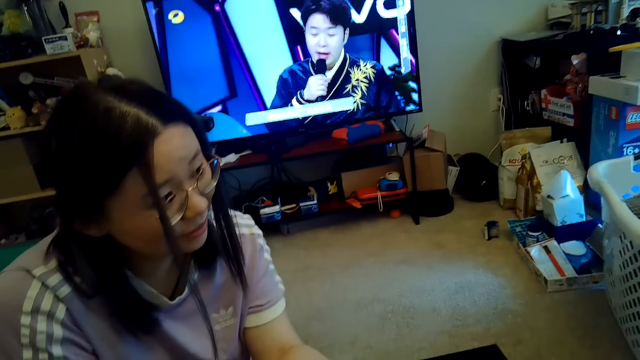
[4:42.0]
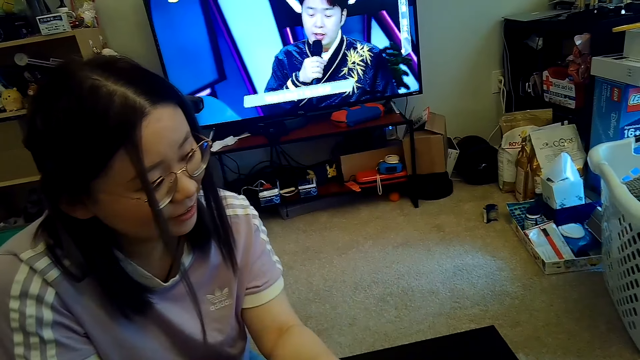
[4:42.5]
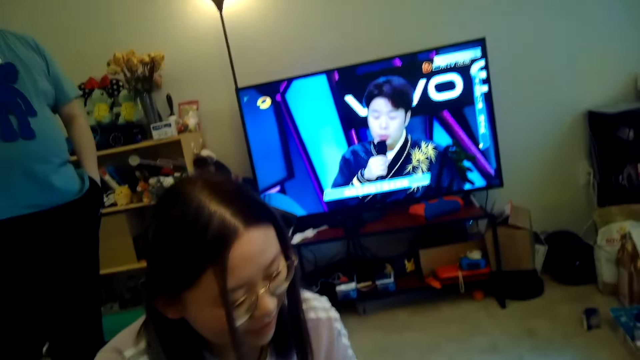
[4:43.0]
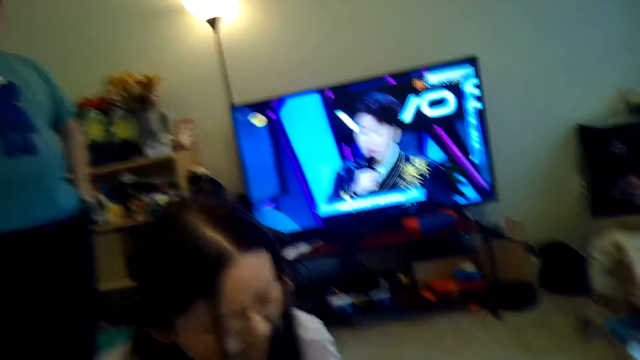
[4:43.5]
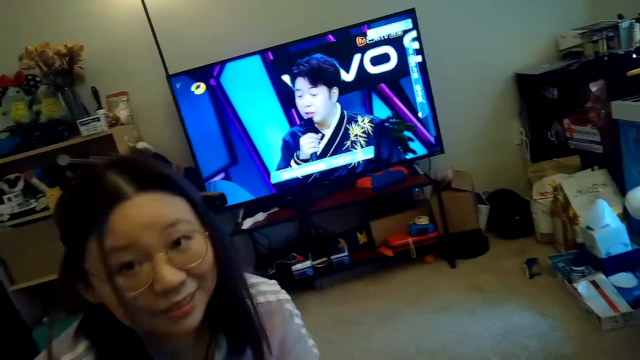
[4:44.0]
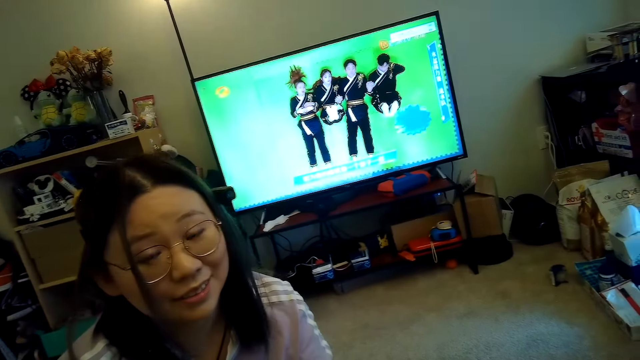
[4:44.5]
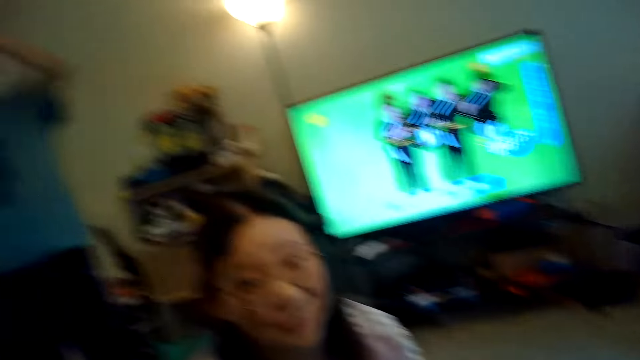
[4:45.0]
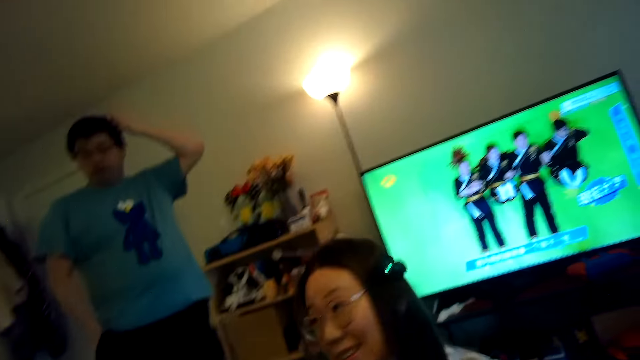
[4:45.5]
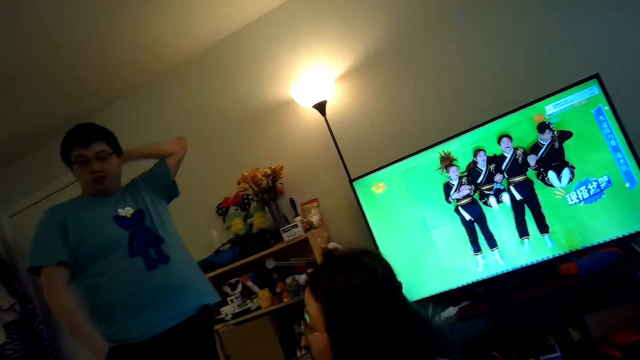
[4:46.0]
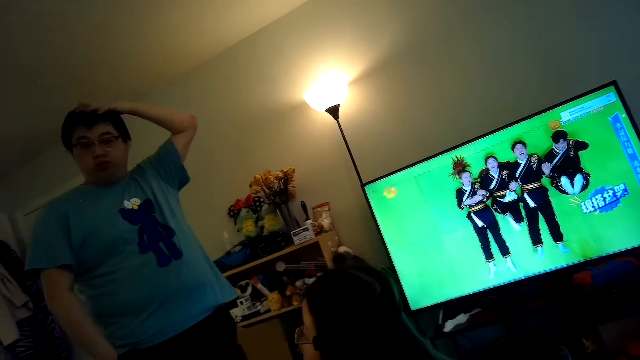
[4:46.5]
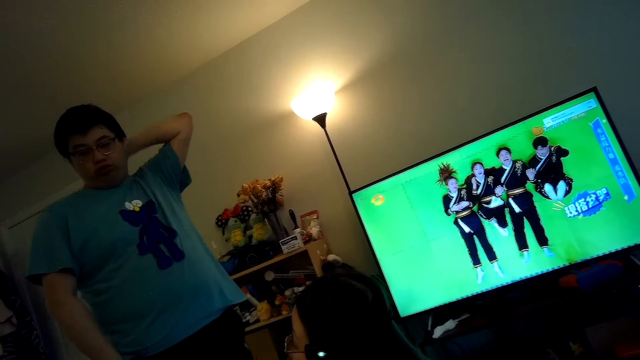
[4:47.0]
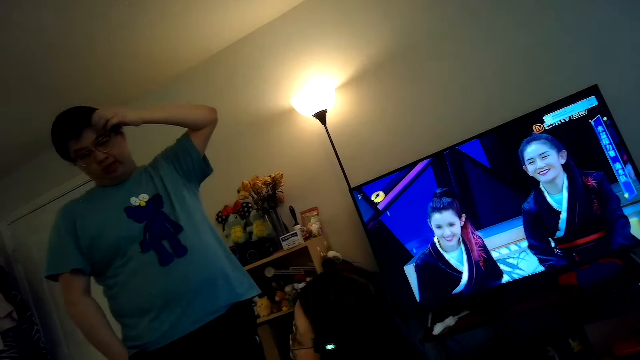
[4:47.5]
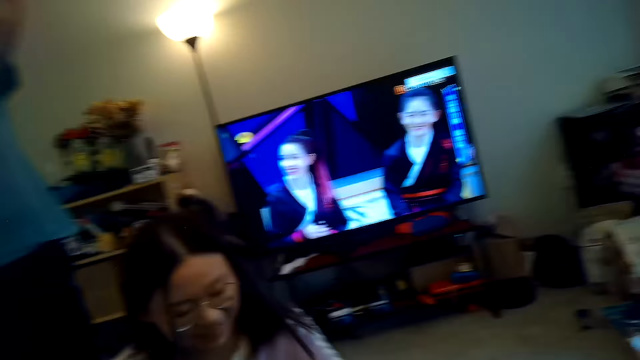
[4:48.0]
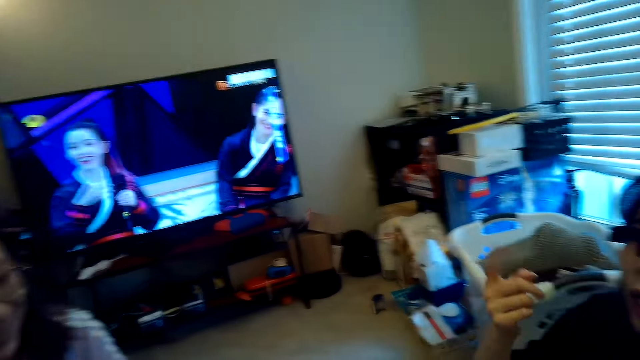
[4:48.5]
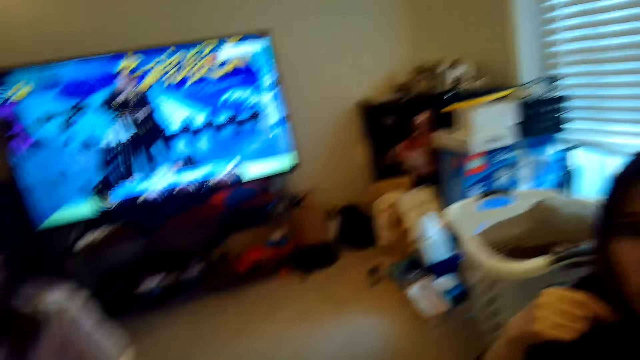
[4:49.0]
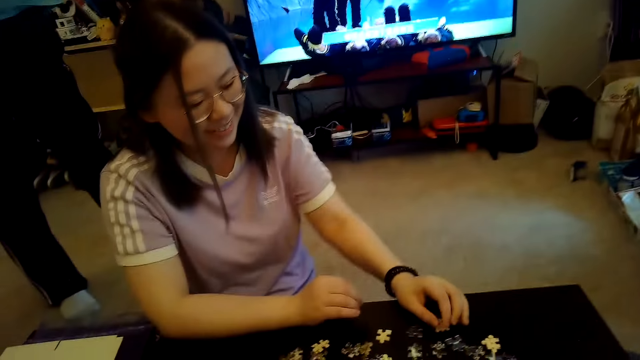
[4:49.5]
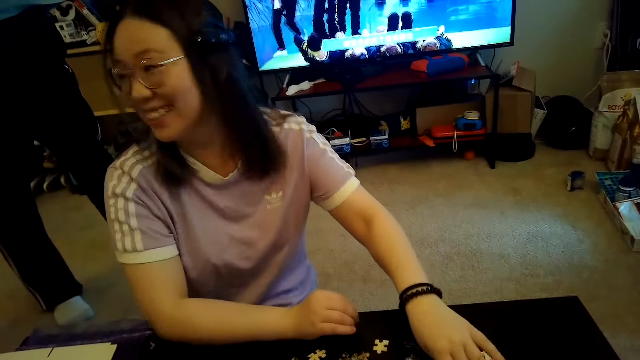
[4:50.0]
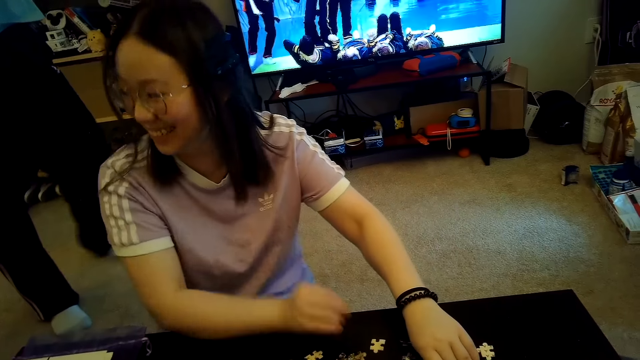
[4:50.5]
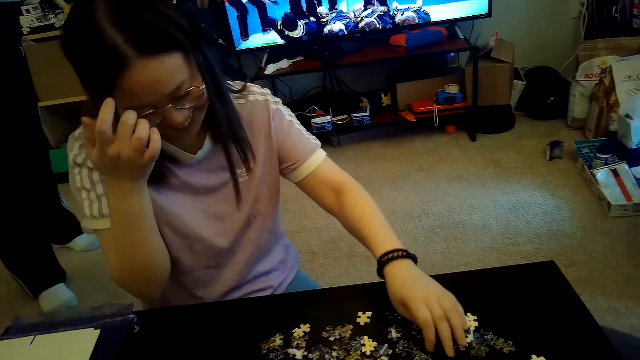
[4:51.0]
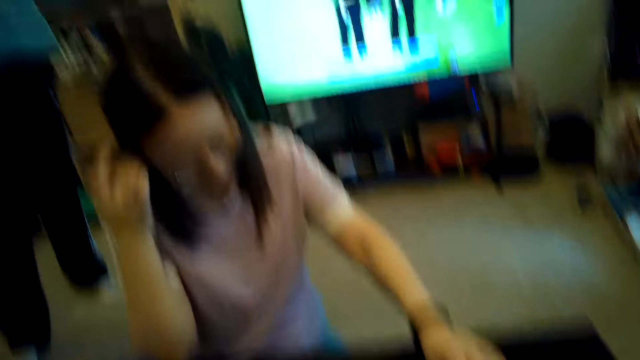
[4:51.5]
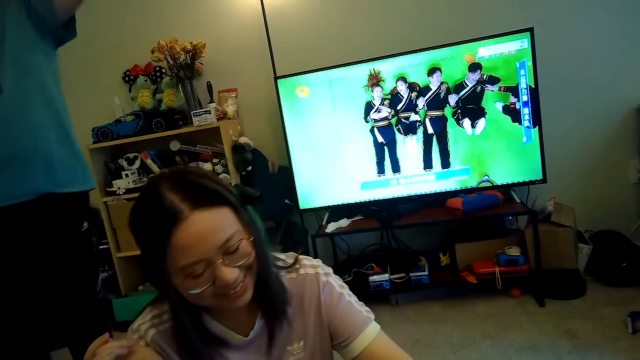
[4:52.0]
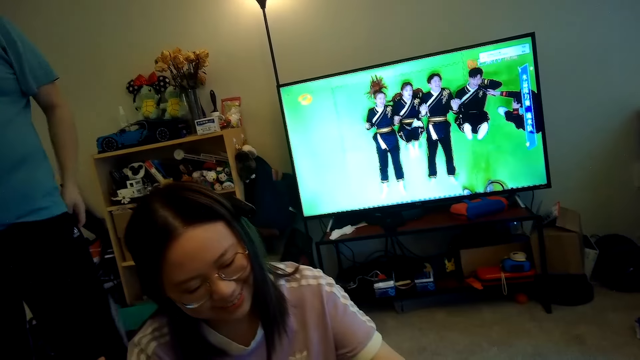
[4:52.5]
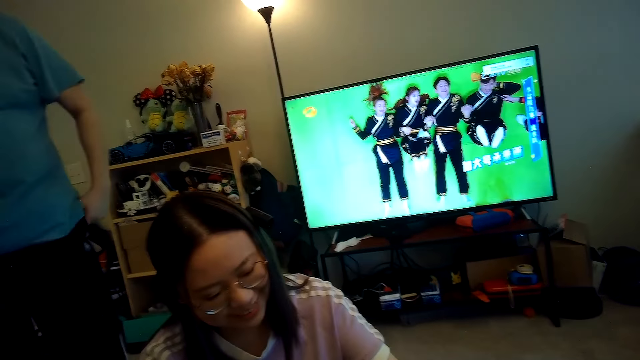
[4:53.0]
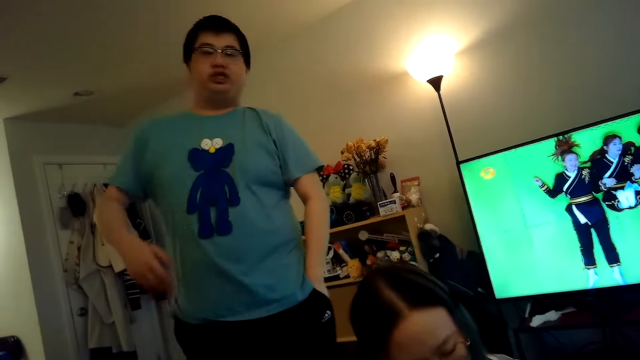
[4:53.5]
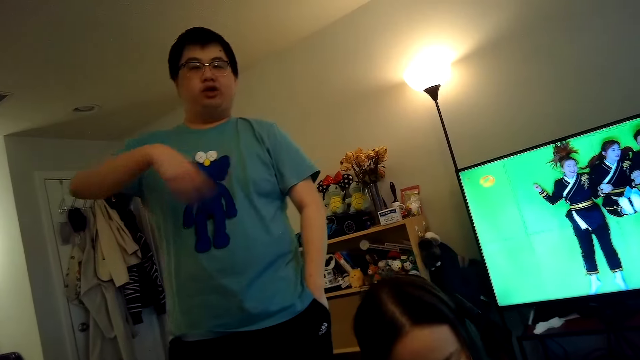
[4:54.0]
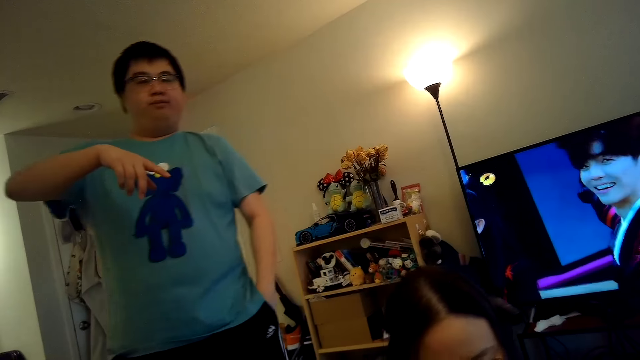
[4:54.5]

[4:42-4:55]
The camera wearer talks to them.

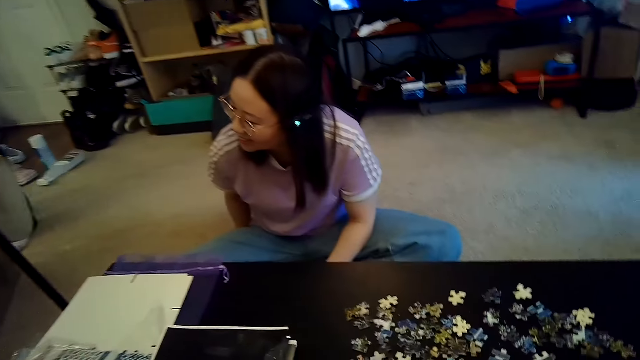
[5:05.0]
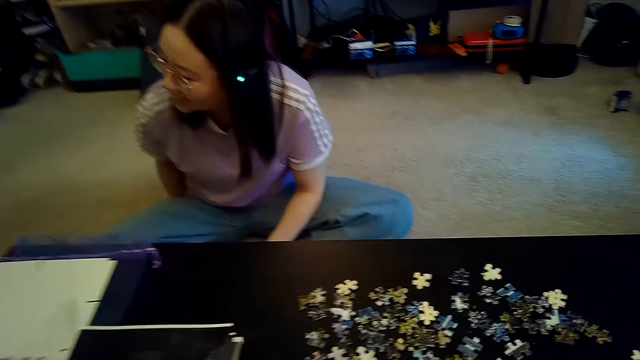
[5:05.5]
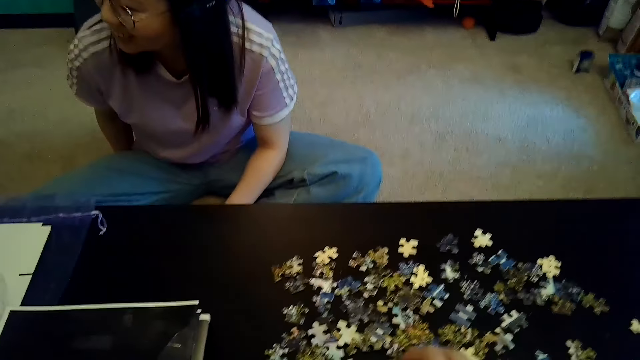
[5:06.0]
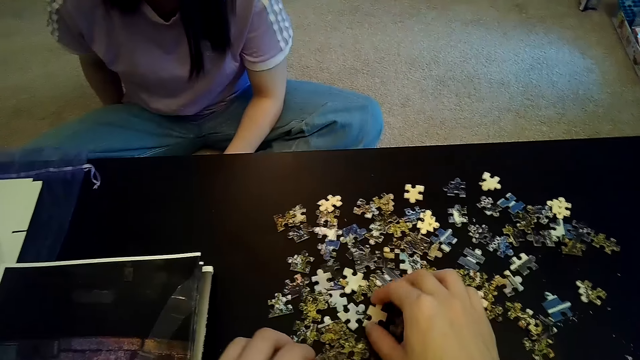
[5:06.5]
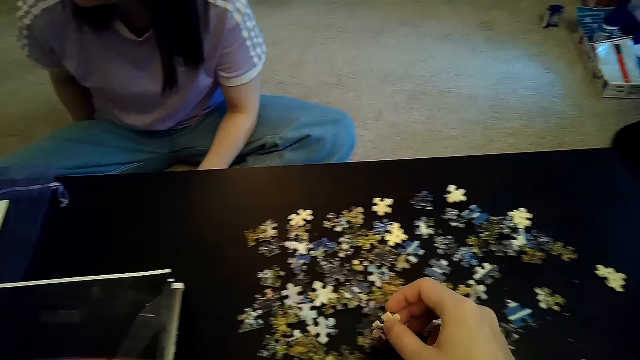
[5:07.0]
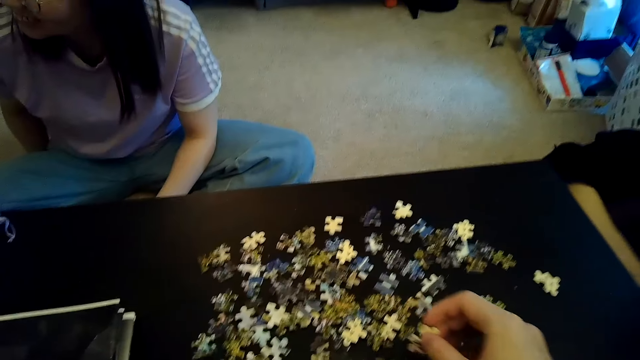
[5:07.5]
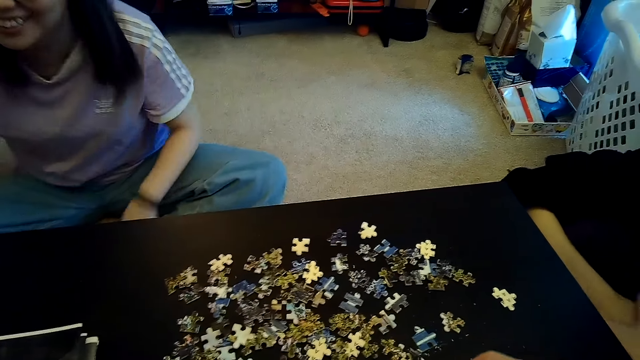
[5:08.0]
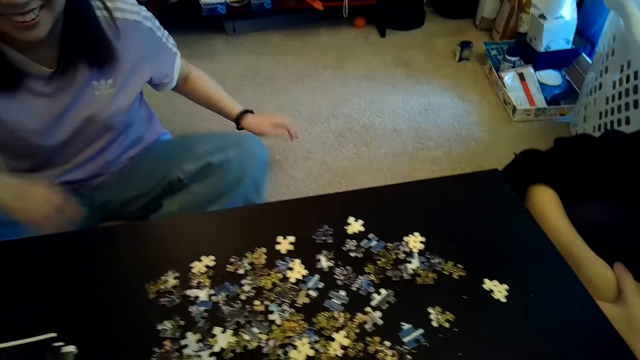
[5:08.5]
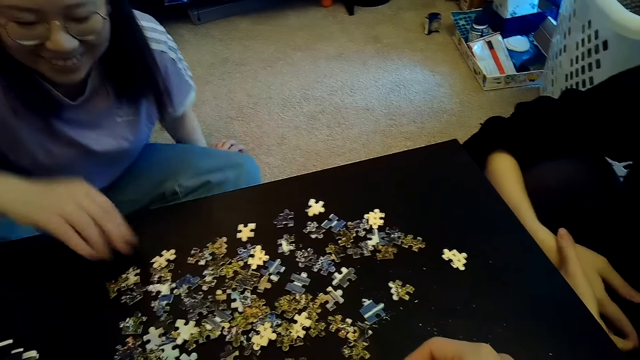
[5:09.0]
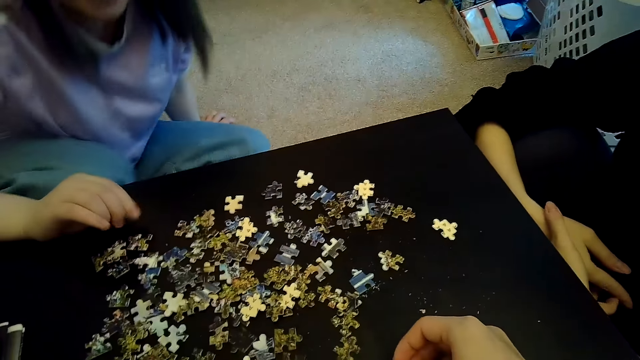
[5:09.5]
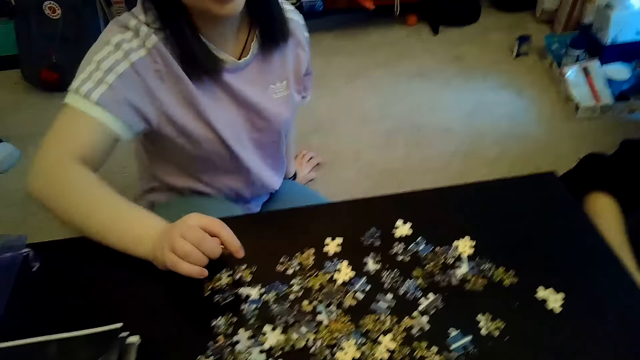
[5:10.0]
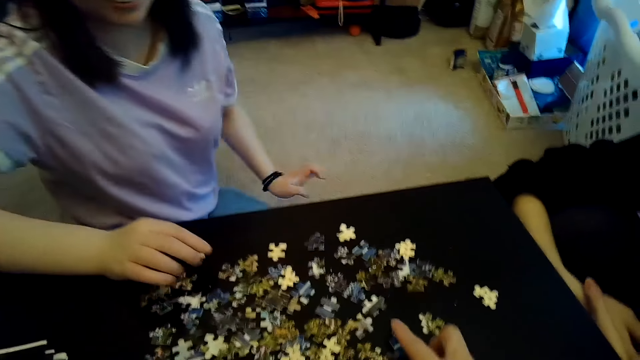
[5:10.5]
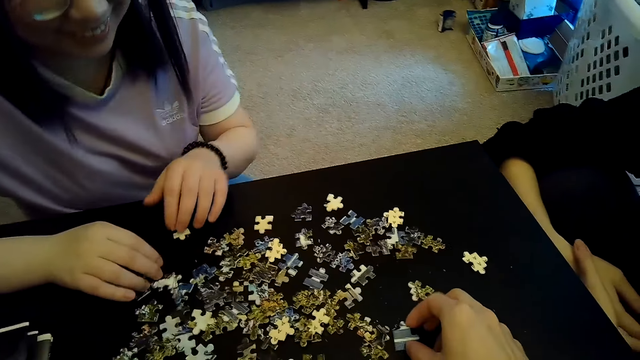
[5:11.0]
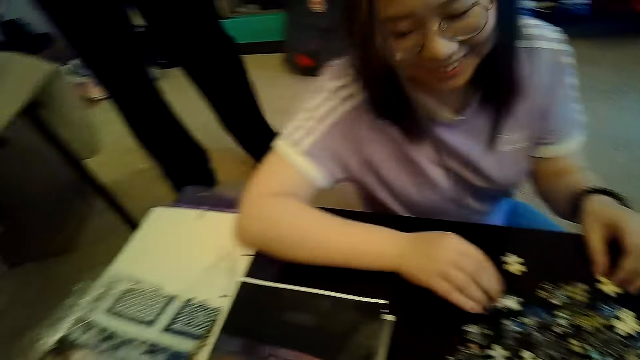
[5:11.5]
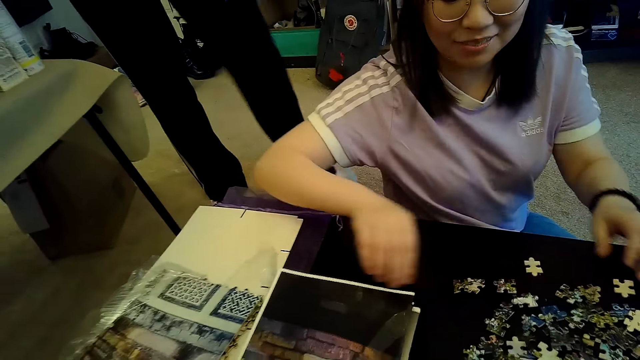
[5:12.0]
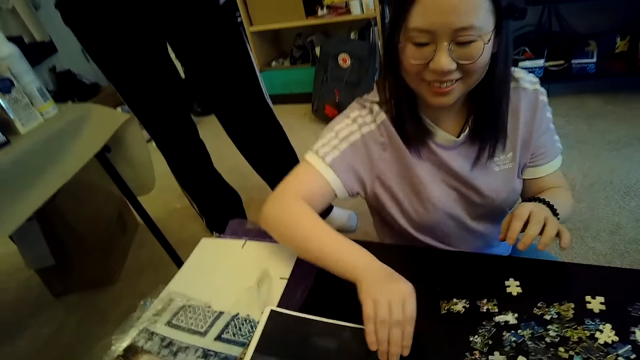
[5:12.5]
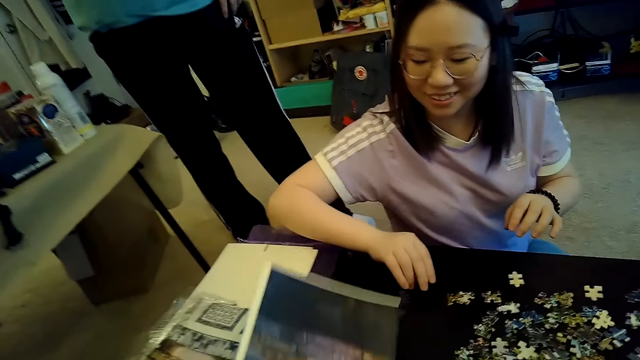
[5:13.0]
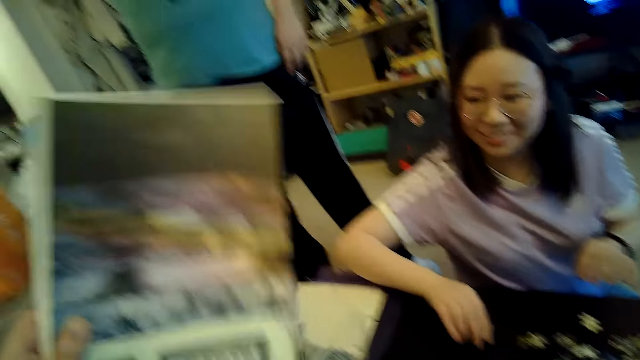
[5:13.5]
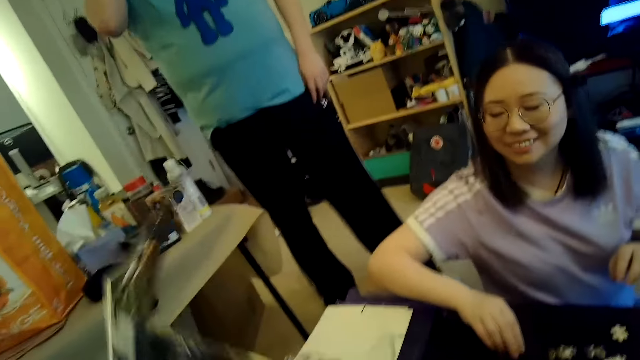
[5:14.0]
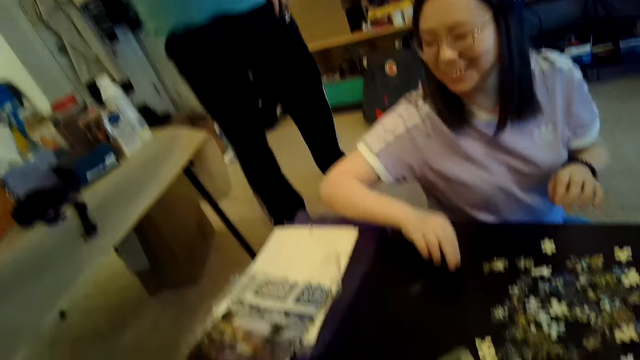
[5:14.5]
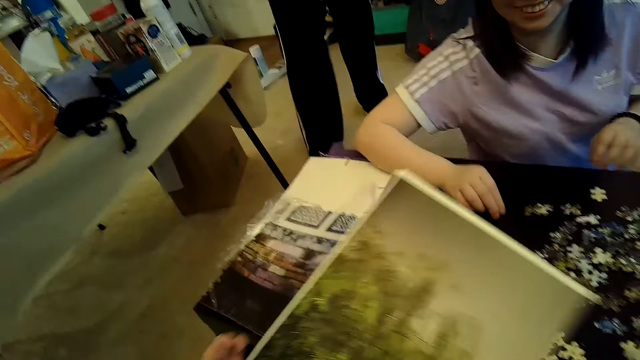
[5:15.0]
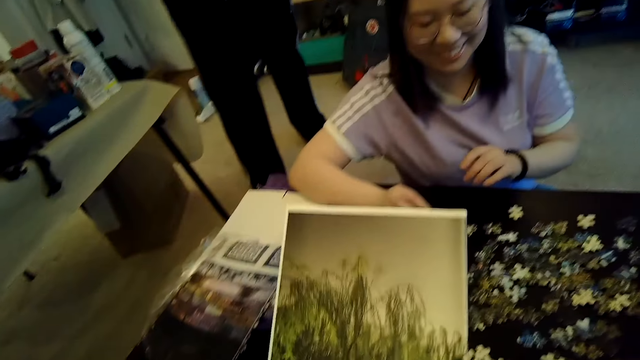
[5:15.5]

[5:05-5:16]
The camera wearer looks at the other side. They look at the puzzles on the table. Someone plays the puzzle.
